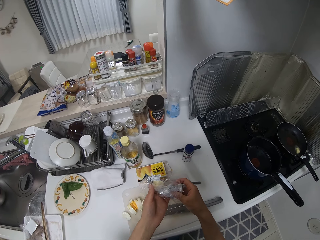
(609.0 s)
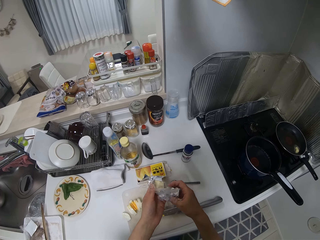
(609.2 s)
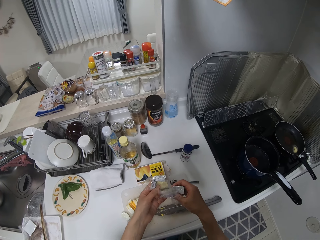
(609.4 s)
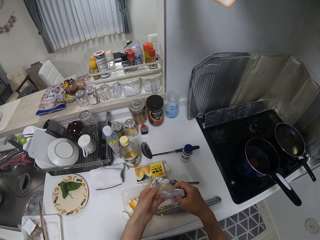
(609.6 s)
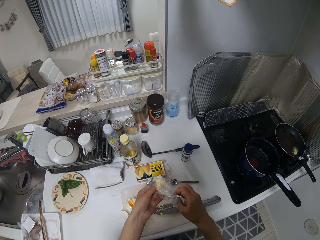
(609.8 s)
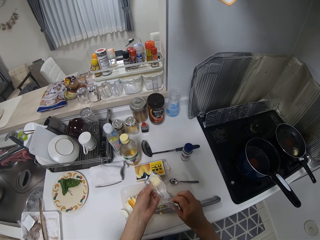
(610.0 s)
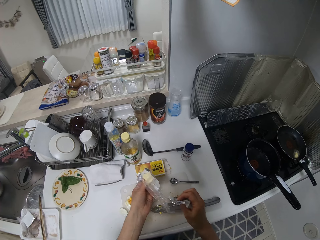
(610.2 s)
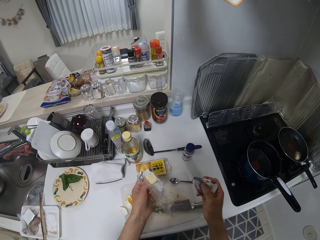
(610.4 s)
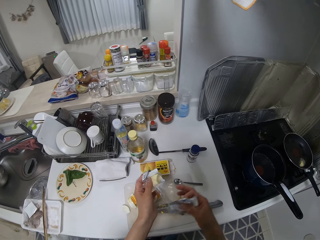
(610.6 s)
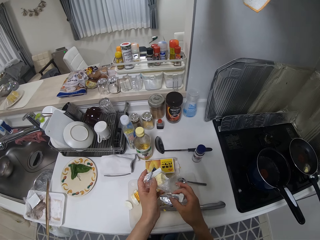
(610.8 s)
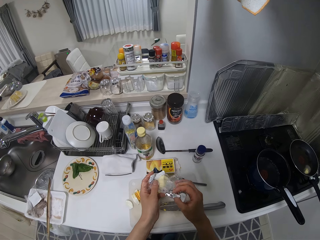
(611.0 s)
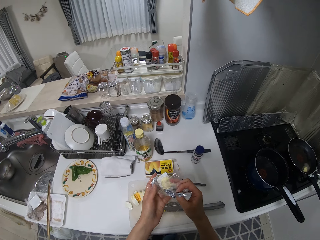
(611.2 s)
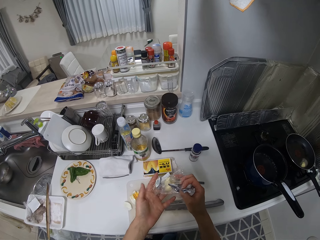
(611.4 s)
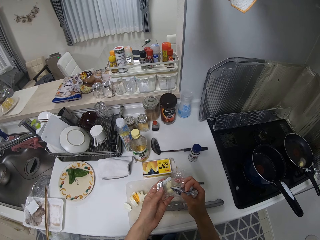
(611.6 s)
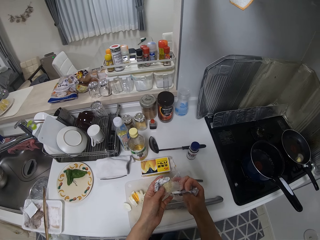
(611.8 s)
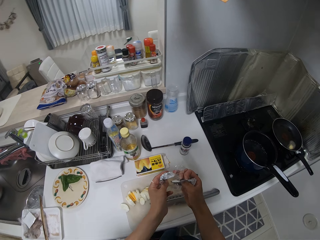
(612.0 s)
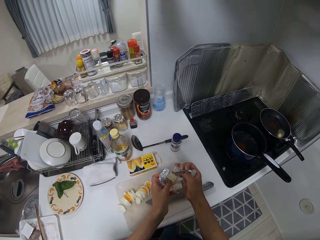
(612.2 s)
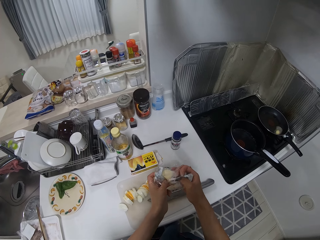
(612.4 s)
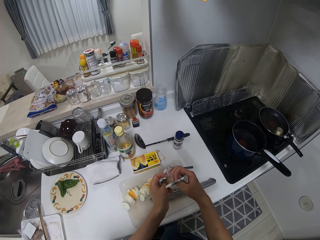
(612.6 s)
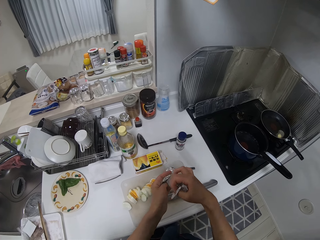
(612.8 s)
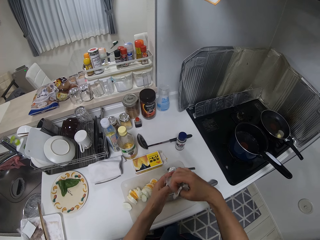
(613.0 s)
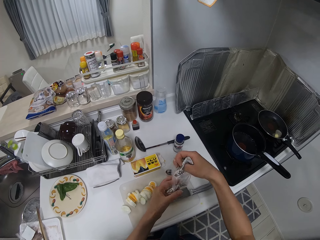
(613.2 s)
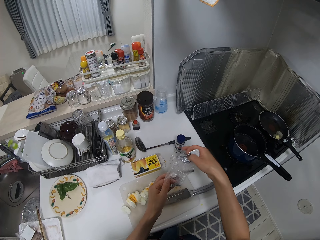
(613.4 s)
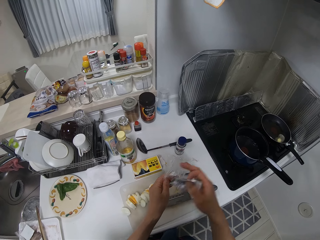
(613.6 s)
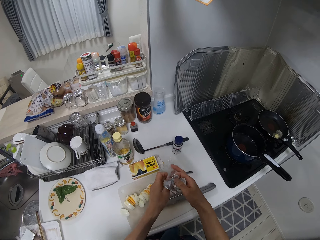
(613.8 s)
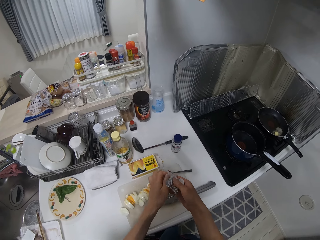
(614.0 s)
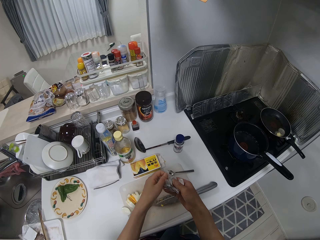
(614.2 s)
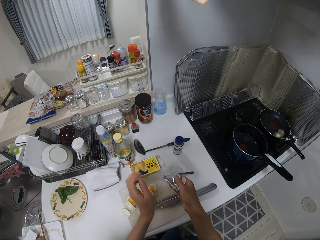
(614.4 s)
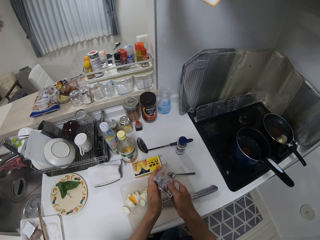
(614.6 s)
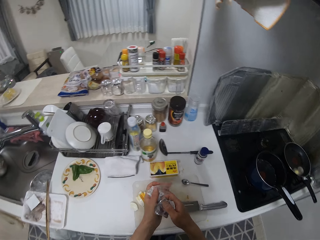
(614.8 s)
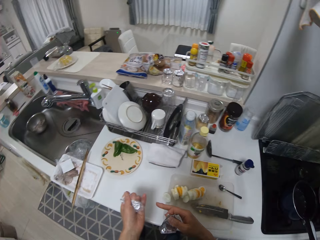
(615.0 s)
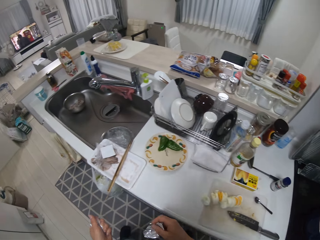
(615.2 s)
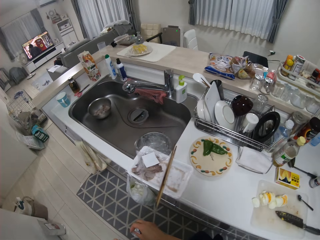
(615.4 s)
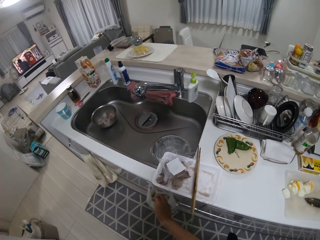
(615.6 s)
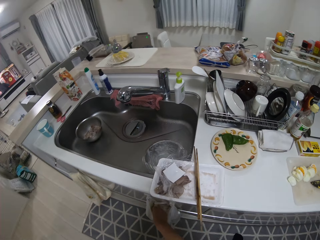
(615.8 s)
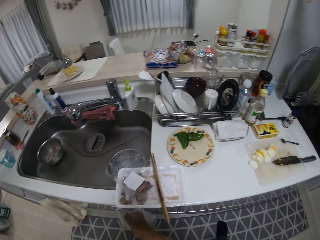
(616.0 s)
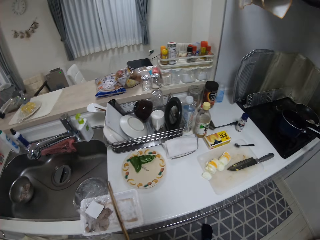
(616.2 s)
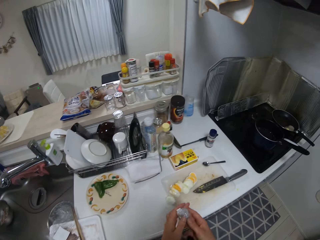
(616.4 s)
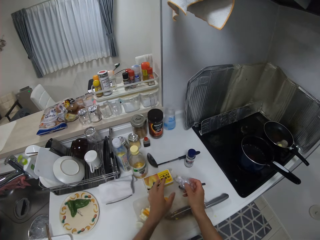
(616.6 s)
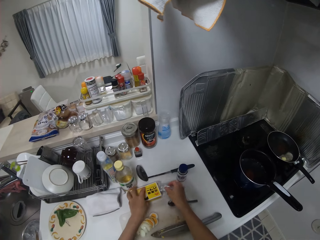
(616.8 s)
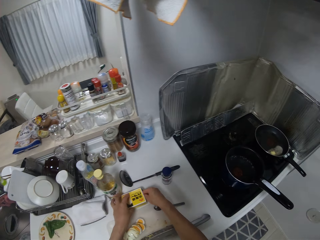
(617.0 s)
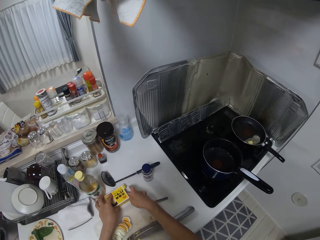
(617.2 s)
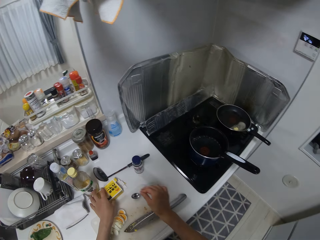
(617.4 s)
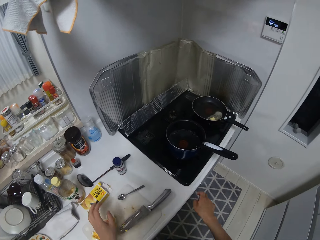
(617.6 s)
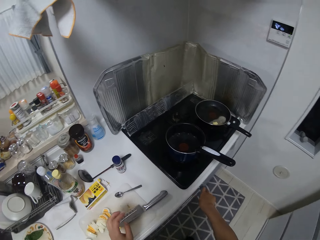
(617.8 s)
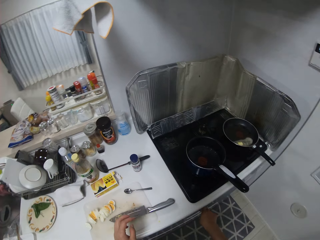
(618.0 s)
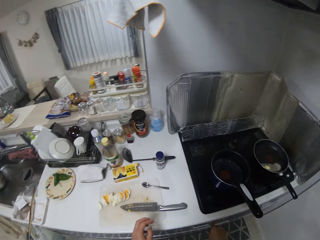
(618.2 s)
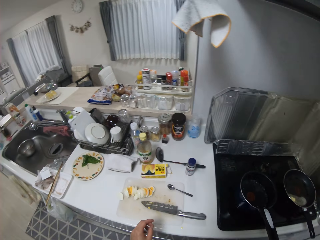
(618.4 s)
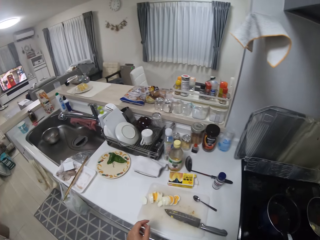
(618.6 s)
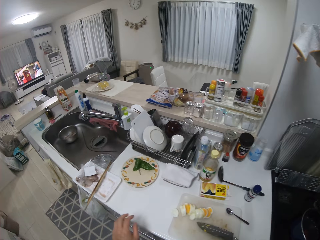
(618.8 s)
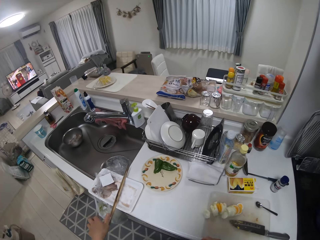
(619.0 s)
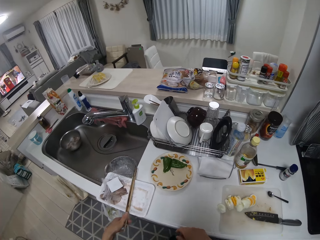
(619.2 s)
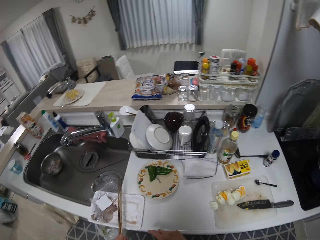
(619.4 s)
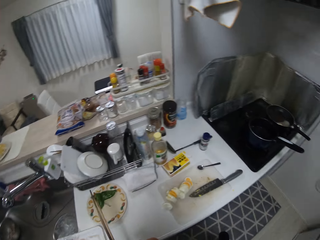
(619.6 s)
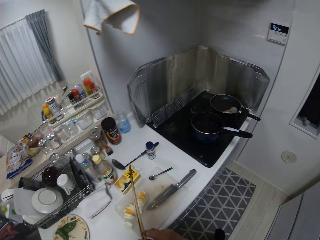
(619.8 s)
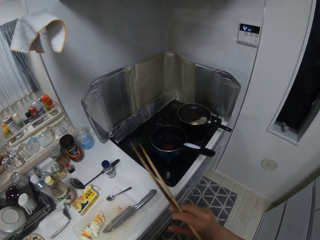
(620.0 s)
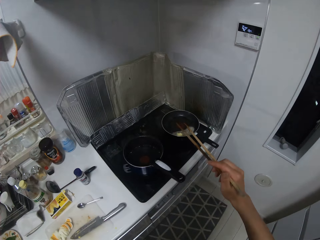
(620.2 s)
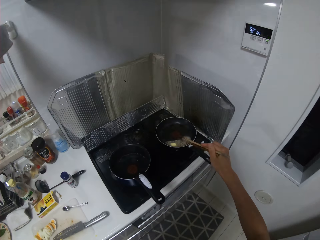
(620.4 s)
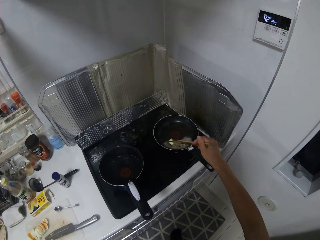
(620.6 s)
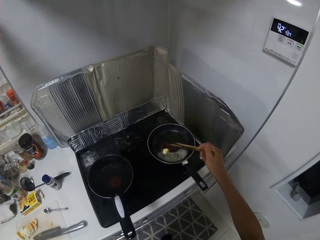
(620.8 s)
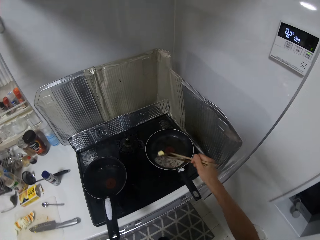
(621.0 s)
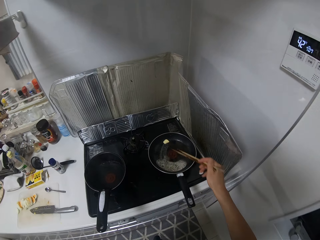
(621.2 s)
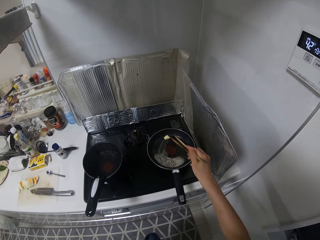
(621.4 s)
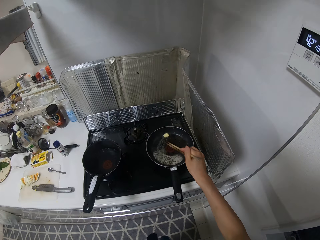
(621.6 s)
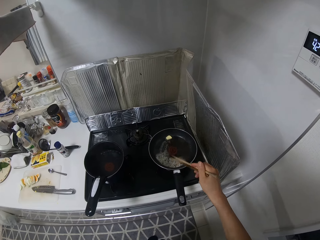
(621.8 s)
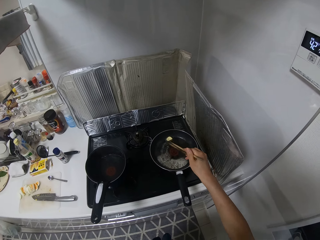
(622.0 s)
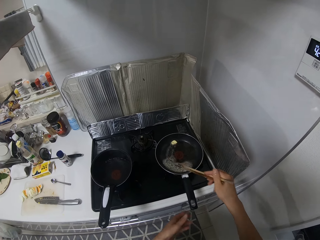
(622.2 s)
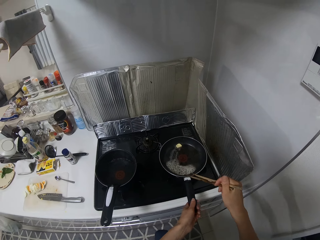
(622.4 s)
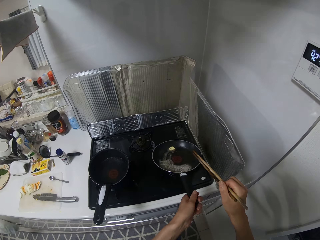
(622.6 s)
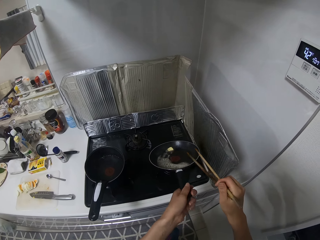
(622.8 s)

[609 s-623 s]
The camera wearer wraps the food in the nylon with her two hands. She throws a waste nylon into a waste bag by the sink with her right hand. She puts the wrapped nylon into the pack on the table with her right hand. She adjusts the gas cooker with her right hand. She switches on the cooking gas. She walks around. She picks up the chopsticks with her right hand. She melts the pan. She stirs the food in the fry pan with the chopsticks in her right hand.

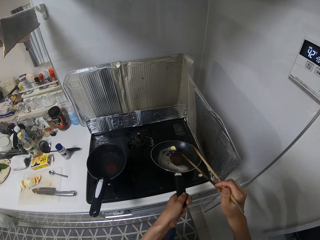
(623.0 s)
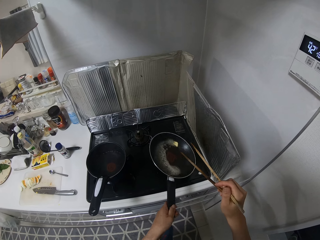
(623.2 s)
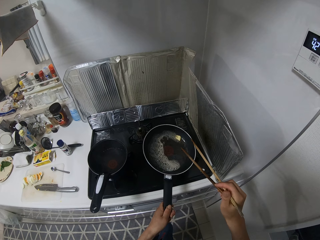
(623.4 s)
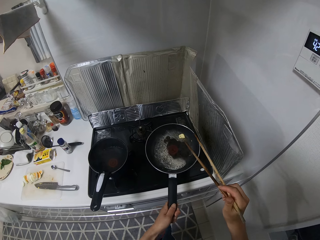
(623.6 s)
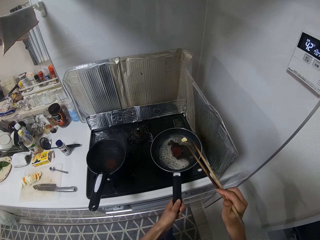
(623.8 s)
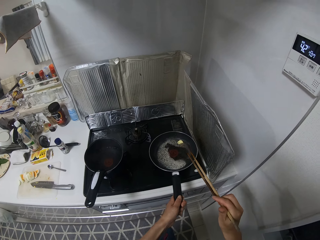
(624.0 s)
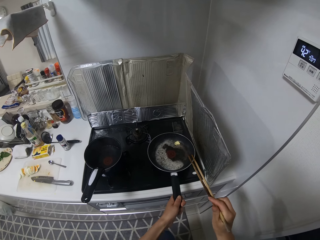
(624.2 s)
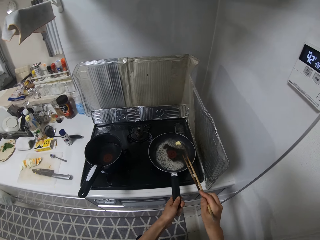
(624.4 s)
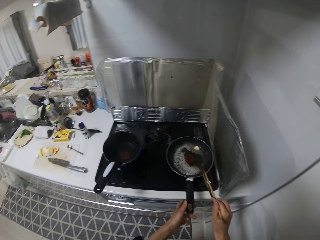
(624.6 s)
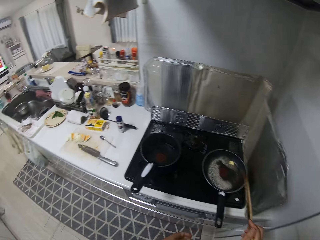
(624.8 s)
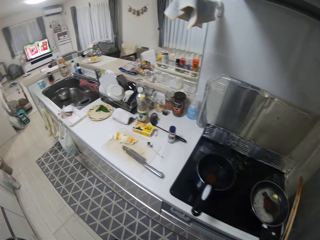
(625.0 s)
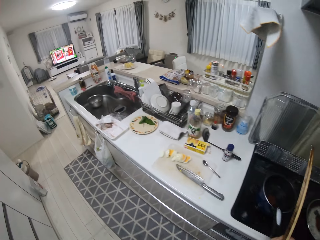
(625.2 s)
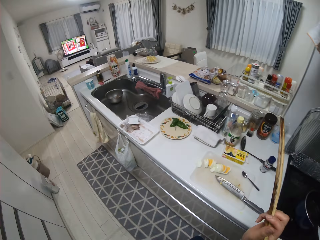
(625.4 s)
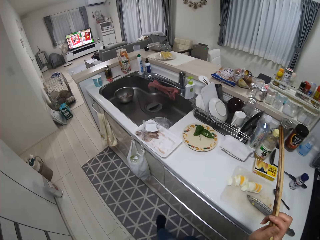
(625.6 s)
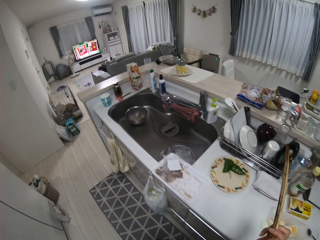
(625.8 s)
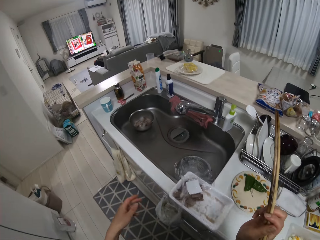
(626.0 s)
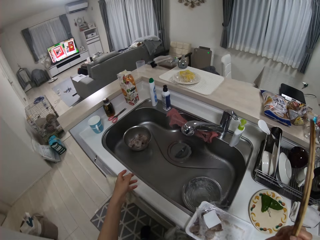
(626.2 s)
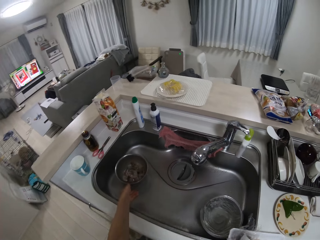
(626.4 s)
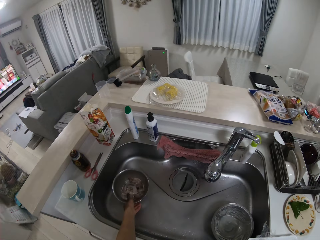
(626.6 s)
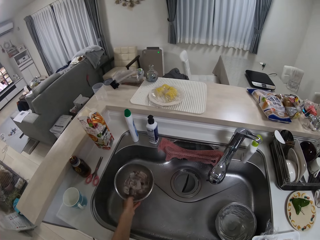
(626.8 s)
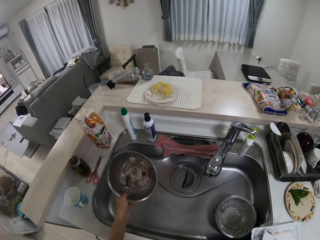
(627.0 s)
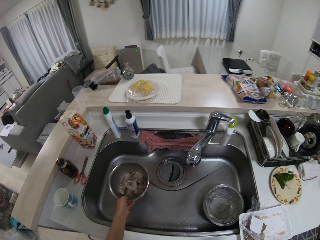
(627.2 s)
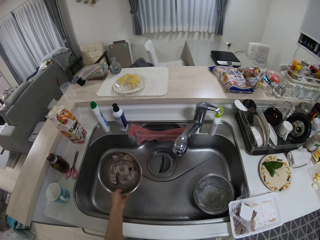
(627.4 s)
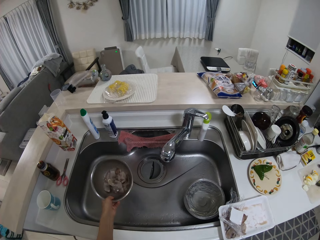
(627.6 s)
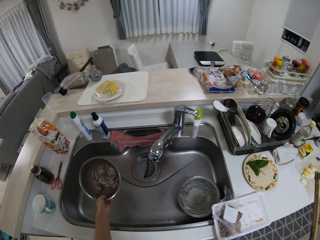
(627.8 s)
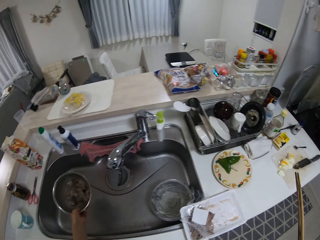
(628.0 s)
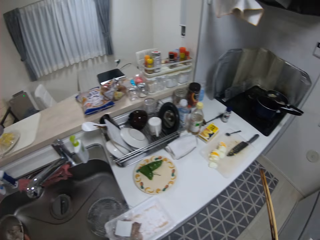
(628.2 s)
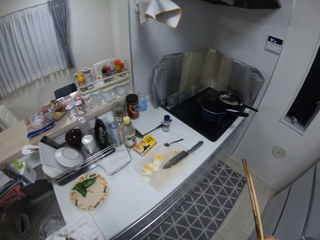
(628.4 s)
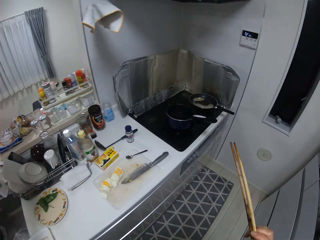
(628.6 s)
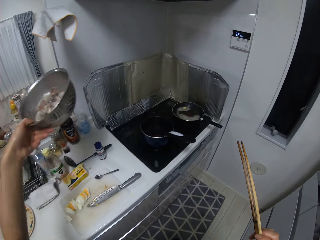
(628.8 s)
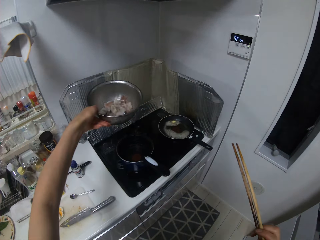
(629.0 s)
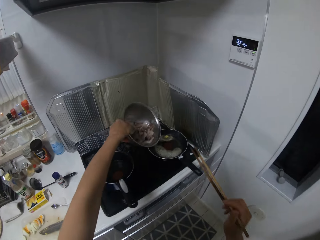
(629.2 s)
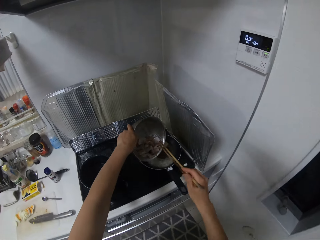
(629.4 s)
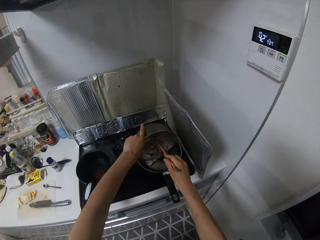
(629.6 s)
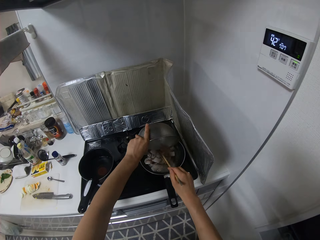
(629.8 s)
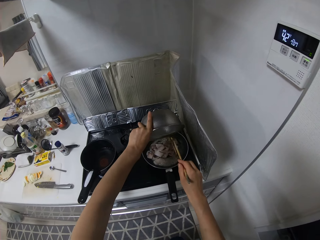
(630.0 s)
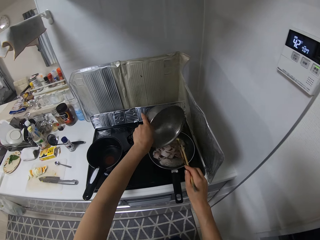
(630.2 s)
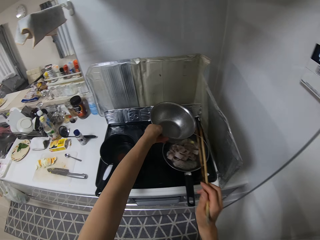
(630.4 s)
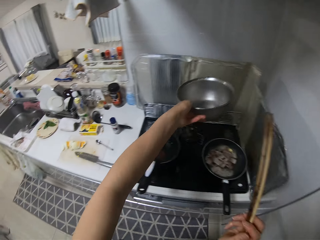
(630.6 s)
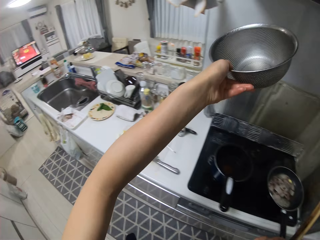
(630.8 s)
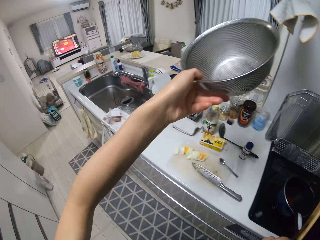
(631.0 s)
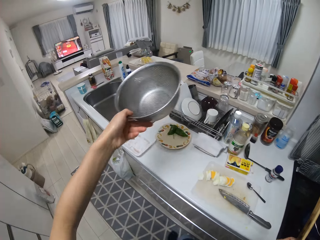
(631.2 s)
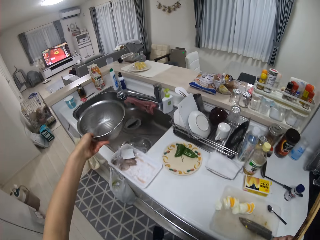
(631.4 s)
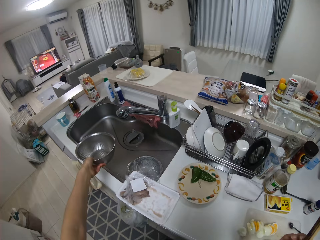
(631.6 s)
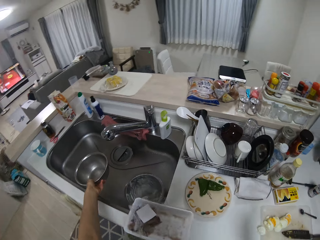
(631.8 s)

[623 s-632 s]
The camera wearer adjusts the fry pan with her left hand. She walks around. She picks up the sieve from the sink with her left hand. She walks around. She pours the meatballs into the fry pan. She places something in the sink.
